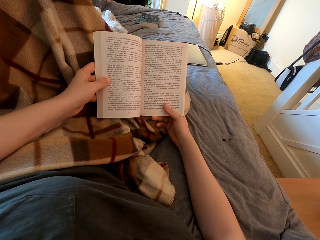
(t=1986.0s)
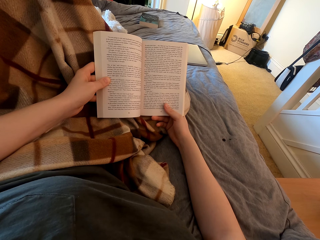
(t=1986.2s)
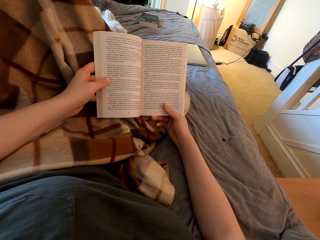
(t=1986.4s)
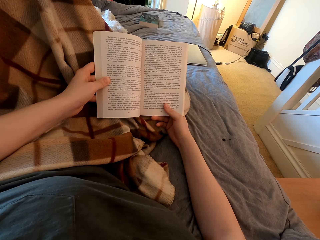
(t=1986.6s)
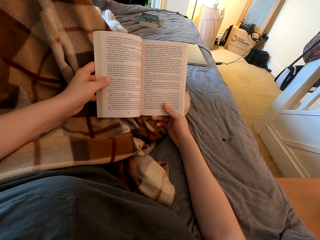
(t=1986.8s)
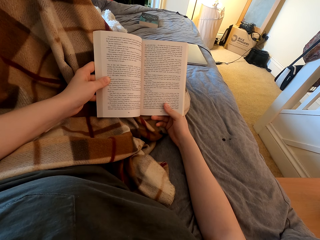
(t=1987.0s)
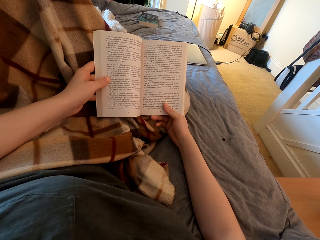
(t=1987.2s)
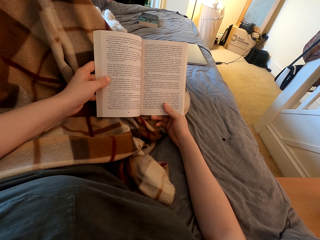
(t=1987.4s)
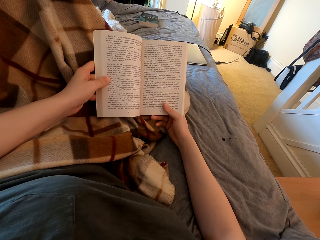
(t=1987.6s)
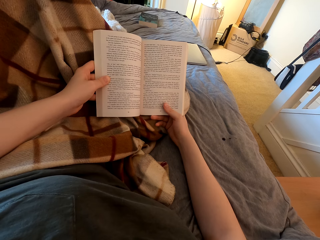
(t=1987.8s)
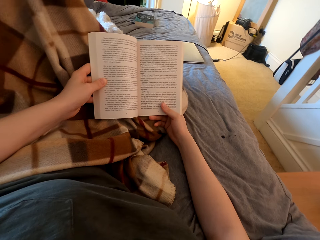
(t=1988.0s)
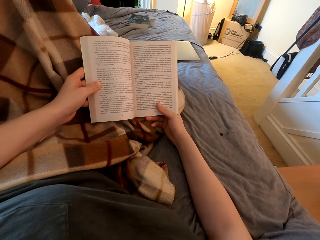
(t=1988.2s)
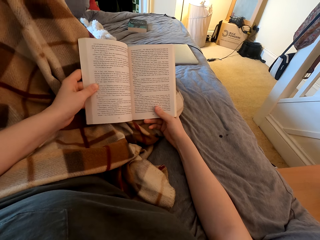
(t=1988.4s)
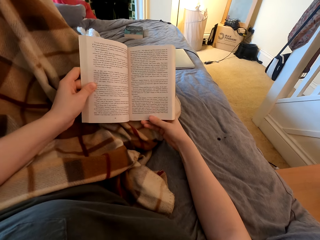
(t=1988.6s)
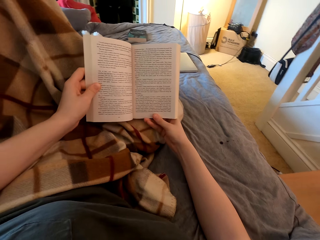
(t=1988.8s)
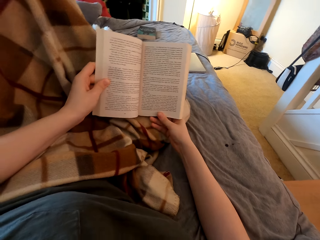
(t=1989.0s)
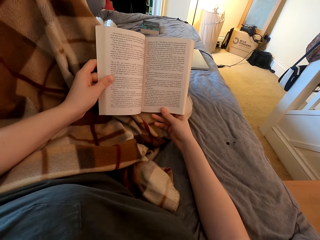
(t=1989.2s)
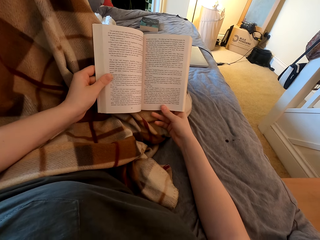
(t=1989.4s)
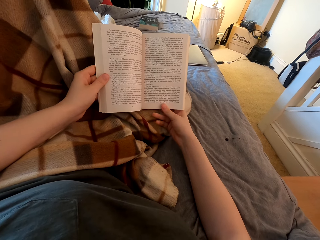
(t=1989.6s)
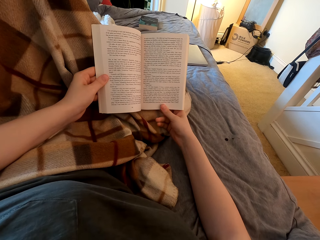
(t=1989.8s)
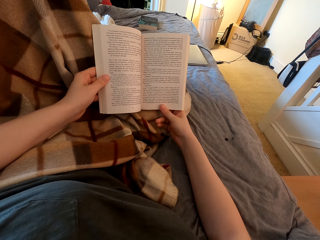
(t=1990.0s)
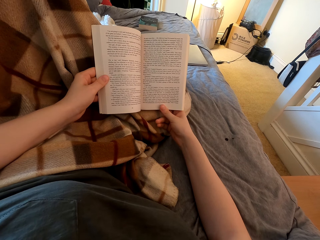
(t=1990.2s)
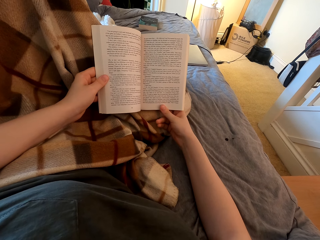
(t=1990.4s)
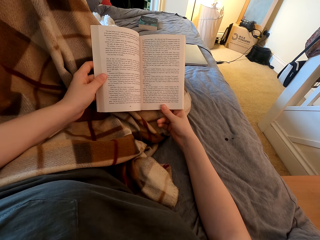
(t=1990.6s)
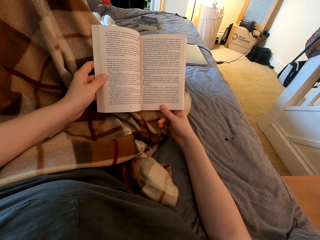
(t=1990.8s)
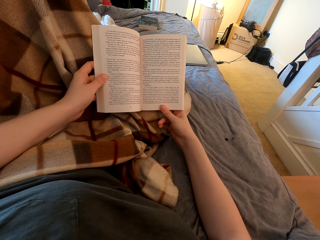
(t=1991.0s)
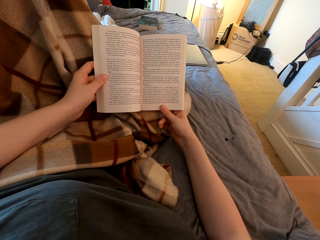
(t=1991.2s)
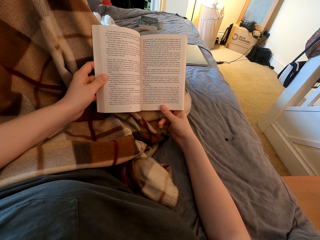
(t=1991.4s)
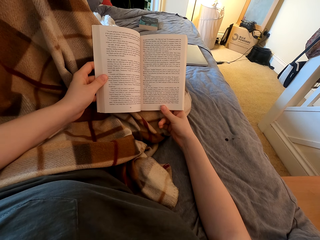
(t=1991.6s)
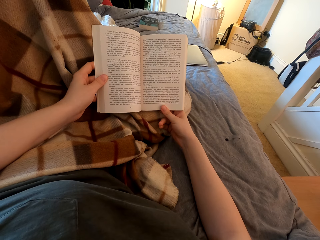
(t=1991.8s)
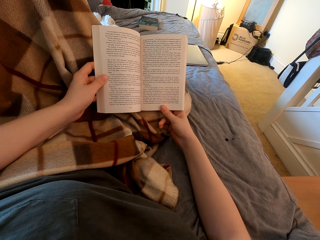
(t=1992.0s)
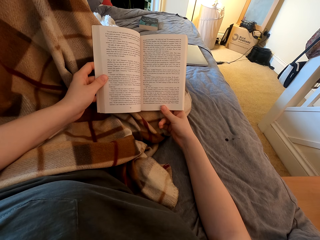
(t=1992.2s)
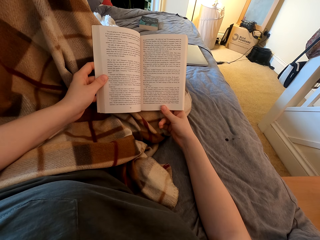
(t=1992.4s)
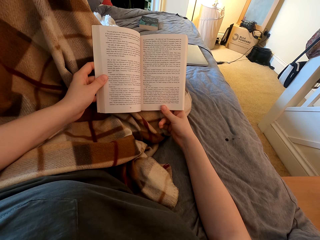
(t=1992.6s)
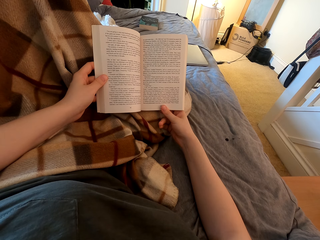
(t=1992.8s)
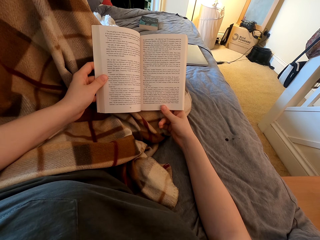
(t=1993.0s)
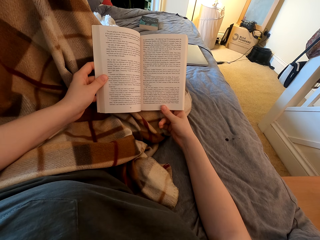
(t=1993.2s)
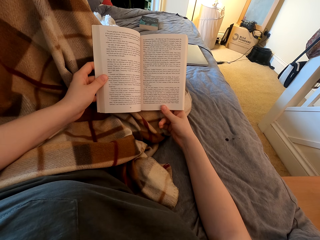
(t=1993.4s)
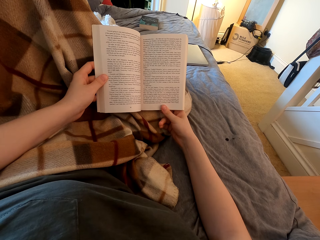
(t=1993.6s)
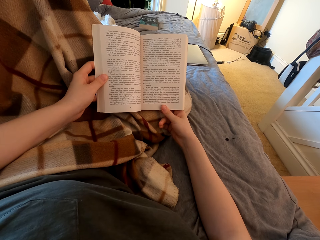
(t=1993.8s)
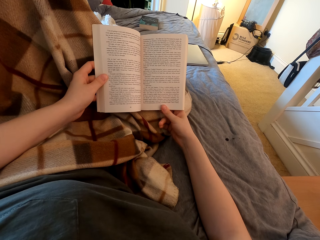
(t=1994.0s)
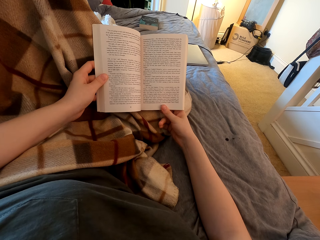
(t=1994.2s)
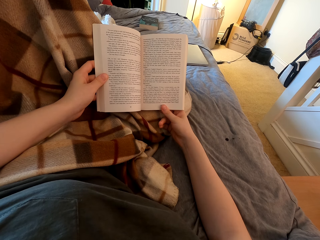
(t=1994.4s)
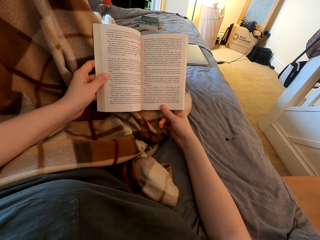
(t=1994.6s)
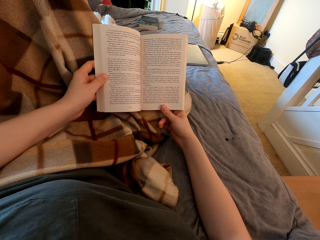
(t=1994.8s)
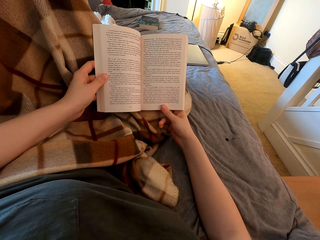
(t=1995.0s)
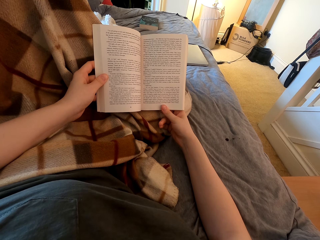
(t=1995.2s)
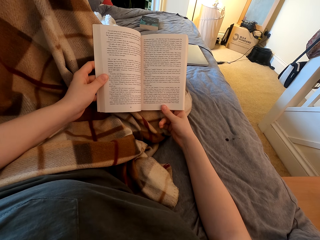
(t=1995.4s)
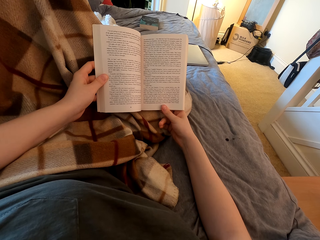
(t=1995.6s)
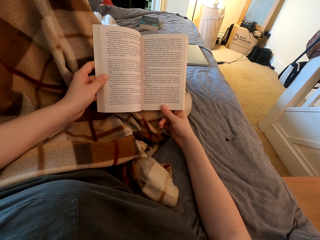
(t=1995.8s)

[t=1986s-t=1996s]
The camera wearer touches a book. They read the book.

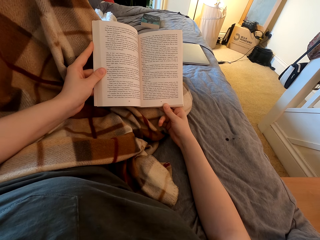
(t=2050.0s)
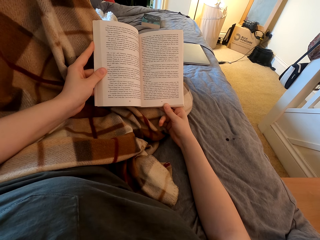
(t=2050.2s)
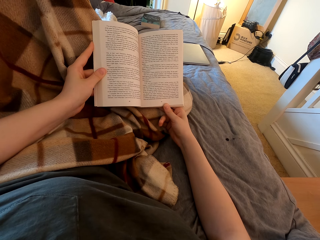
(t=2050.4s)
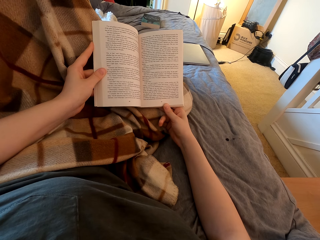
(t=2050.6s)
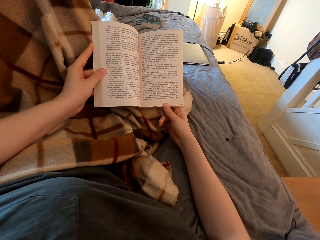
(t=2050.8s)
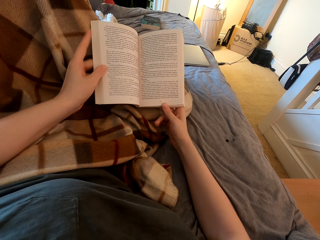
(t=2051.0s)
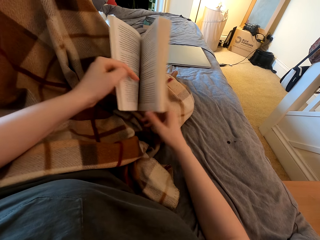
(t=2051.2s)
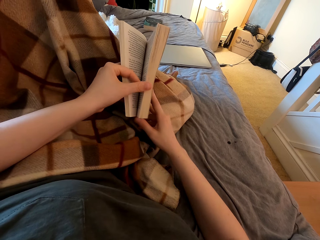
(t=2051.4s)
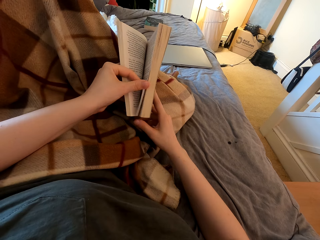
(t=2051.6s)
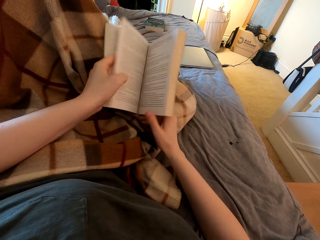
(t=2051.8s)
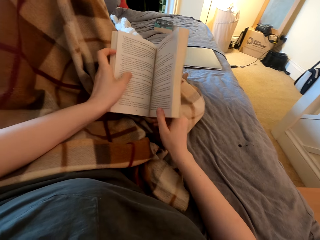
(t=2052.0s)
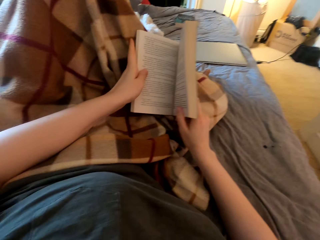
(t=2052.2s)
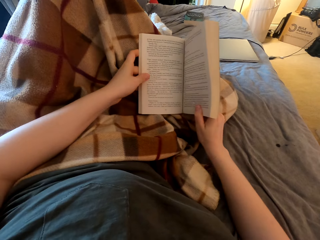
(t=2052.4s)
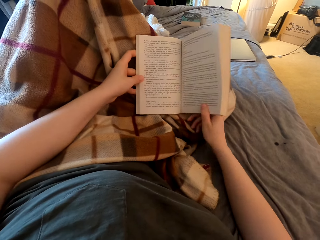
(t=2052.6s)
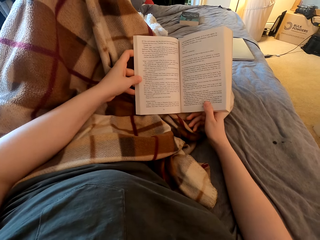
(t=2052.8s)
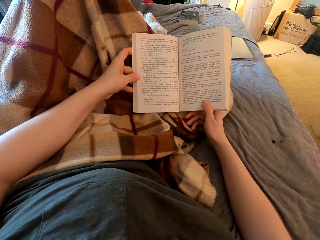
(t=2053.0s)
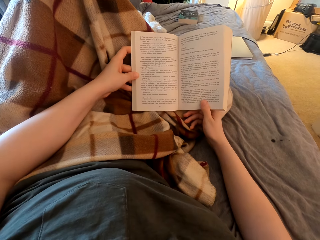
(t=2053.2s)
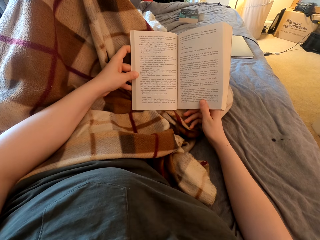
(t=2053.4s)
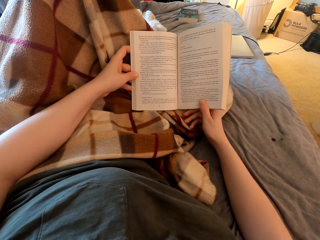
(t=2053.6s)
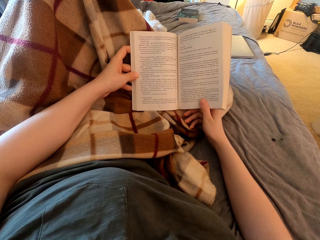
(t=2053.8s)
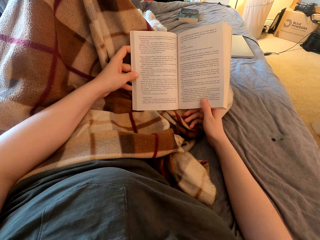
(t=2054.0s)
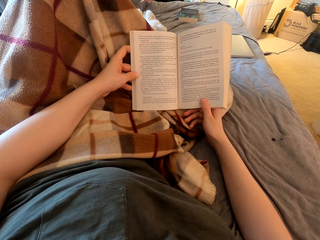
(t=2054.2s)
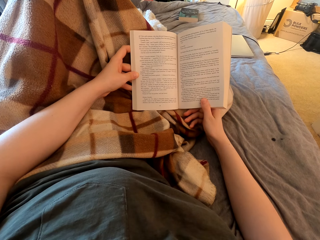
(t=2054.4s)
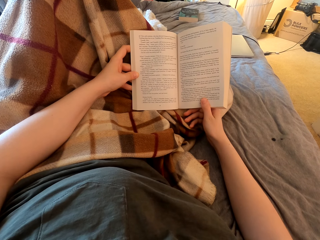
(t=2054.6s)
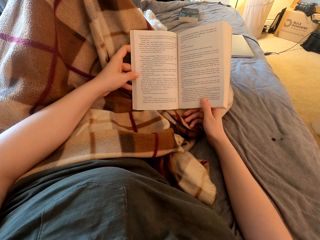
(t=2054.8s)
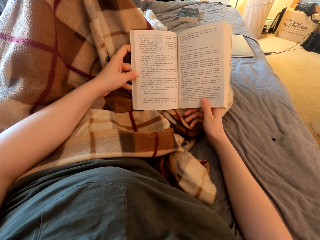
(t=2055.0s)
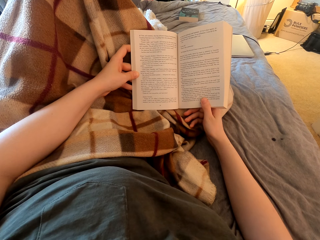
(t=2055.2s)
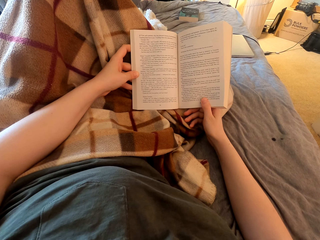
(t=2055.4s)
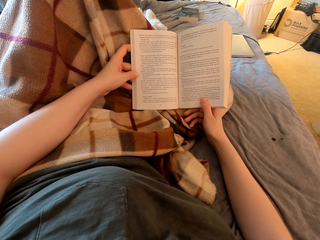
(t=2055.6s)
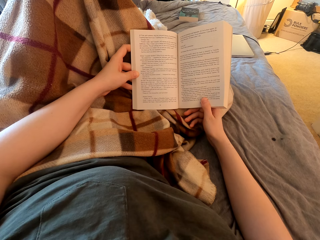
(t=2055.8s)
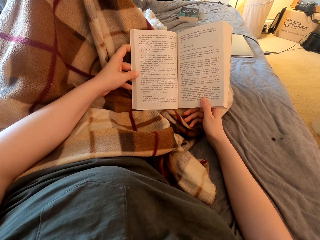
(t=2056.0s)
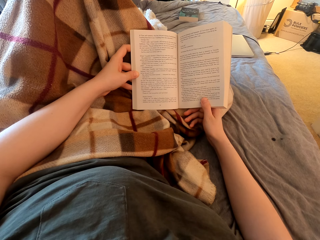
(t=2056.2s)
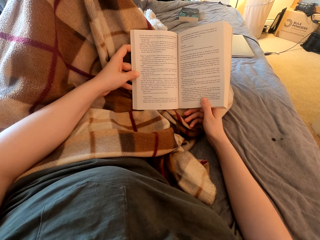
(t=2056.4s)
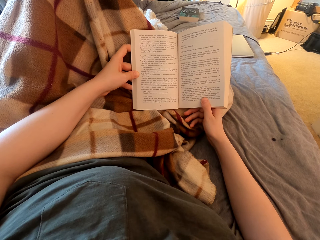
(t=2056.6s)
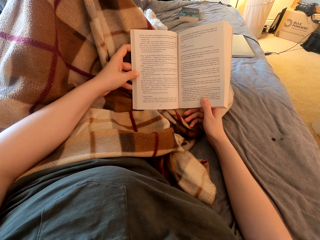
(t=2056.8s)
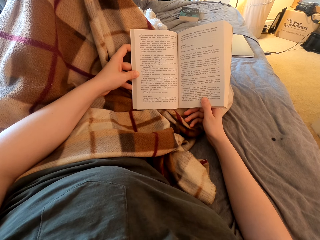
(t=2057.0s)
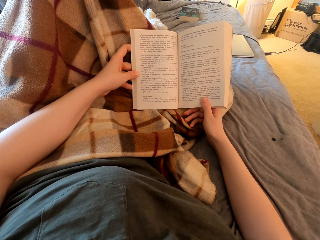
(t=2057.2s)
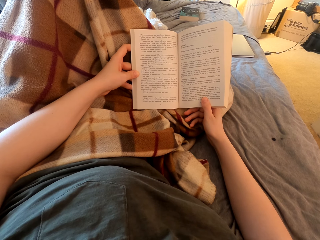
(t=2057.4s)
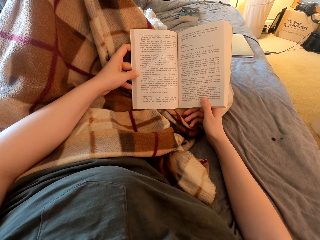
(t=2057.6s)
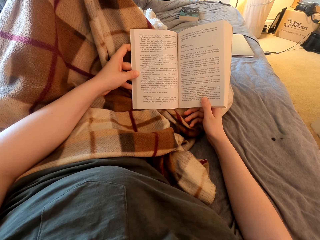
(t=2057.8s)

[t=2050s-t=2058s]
The camera wearer turns to the next page of a book. They read the book.

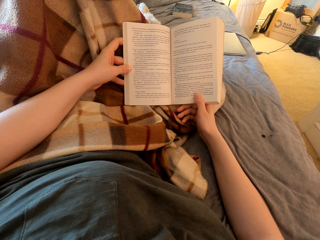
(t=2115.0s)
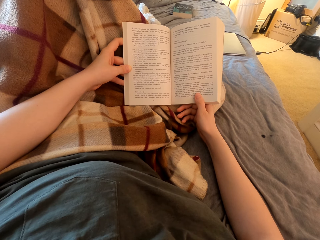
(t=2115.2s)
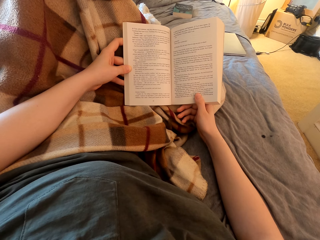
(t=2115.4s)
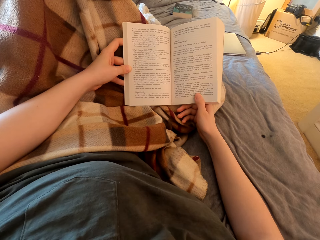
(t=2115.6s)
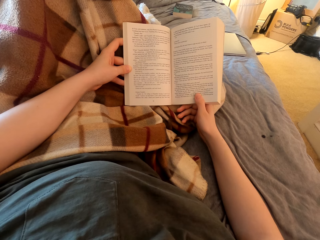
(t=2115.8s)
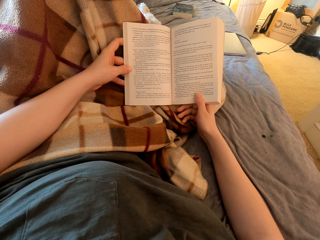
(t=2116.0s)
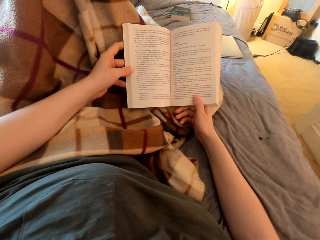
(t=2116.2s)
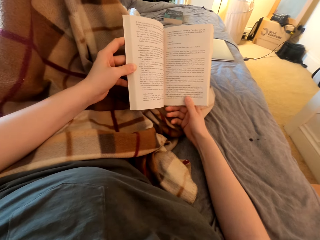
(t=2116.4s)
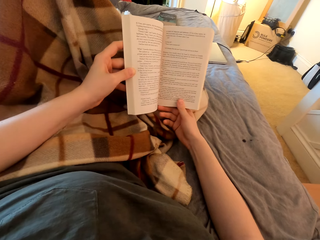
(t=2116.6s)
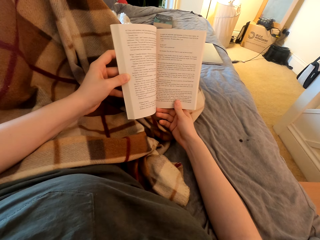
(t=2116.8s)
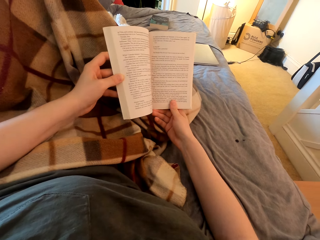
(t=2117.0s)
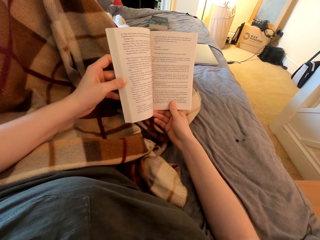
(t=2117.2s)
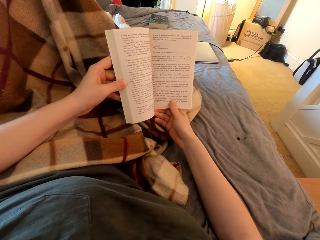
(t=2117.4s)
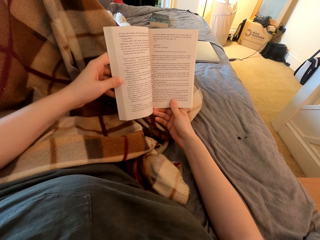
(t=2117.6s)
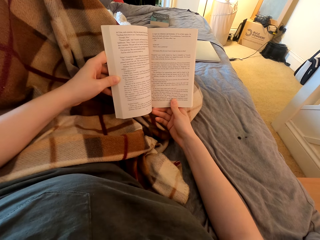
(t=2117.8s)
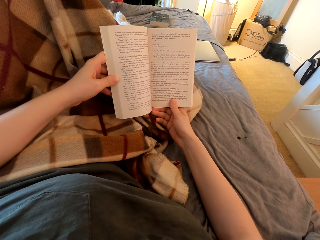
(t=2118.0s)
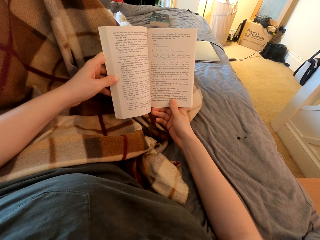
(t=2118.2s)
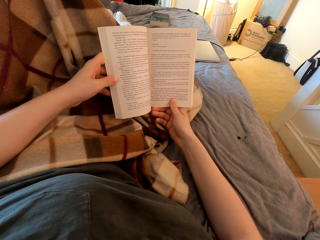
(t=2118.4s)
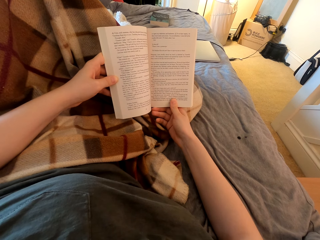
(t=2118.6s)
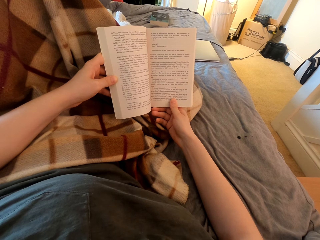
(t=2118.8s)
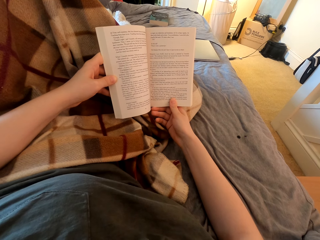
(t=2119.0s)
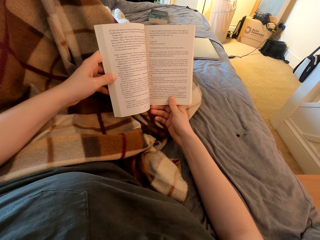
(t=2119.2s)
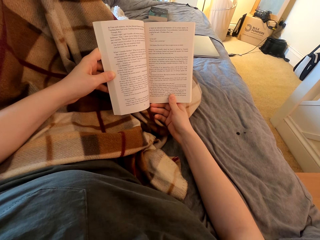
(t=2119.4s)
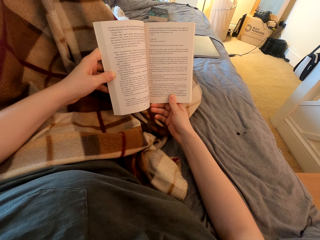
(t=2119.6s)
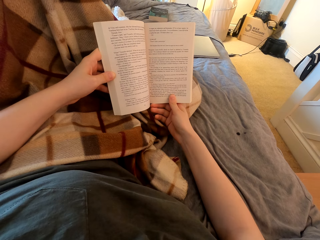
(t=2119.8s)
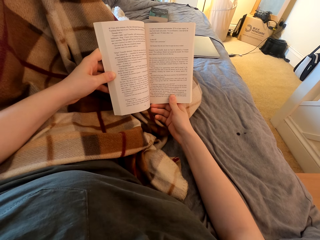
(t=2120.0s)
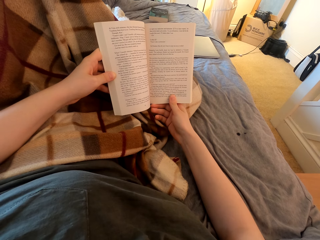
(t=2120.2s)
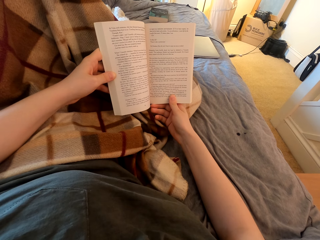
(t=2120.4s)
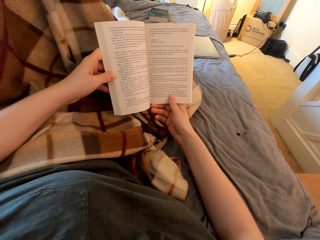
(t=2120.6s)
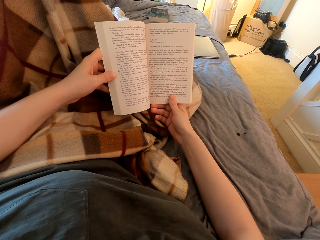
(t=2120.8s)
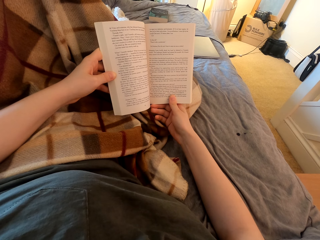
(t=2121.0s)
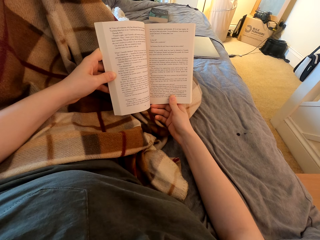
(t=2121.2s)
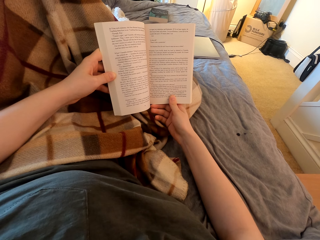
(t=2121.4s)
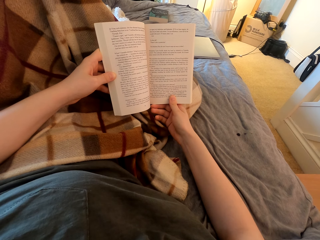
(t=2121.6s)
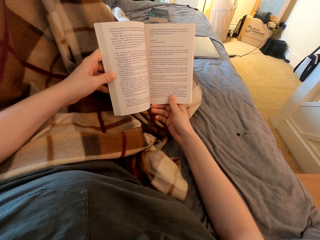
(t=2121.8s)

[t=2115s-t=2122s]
The camera wearer touches a book. They read the book.
